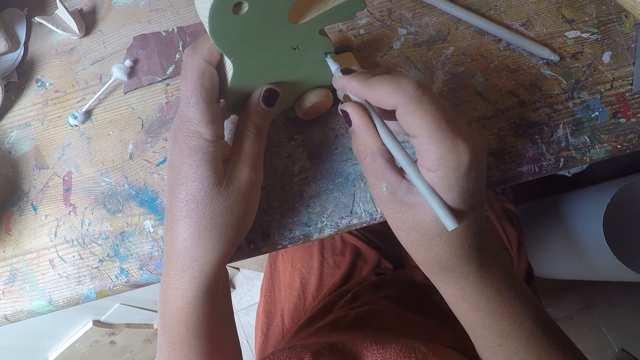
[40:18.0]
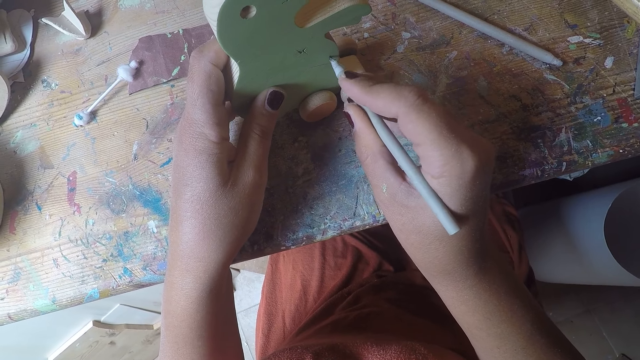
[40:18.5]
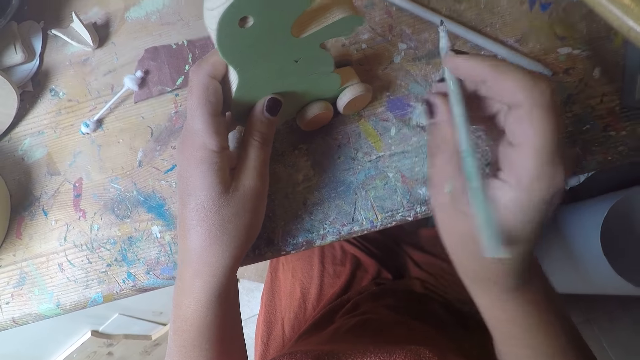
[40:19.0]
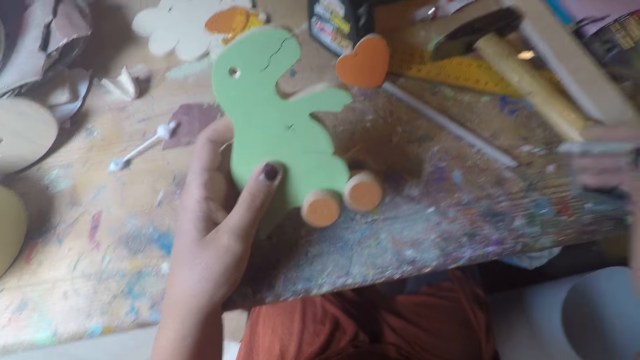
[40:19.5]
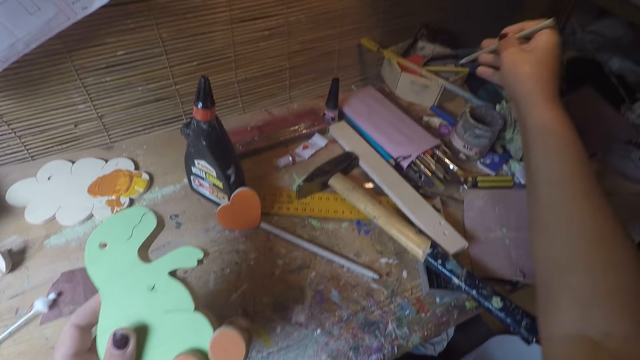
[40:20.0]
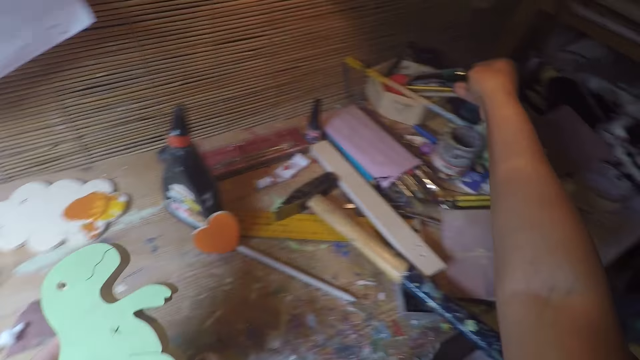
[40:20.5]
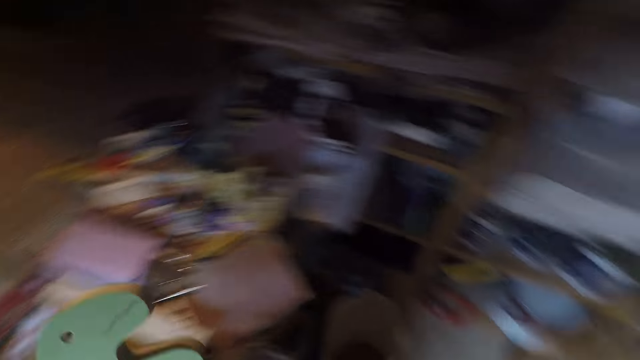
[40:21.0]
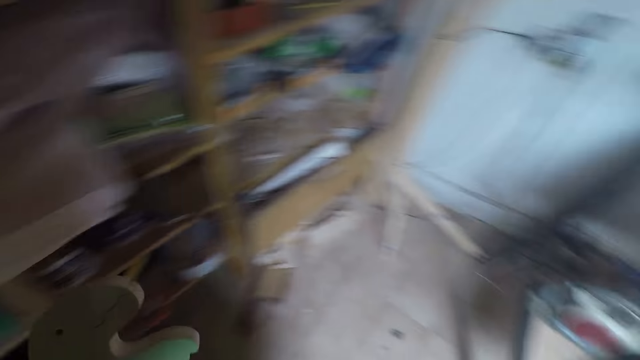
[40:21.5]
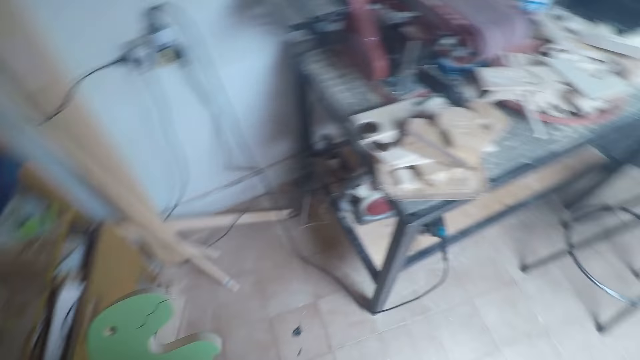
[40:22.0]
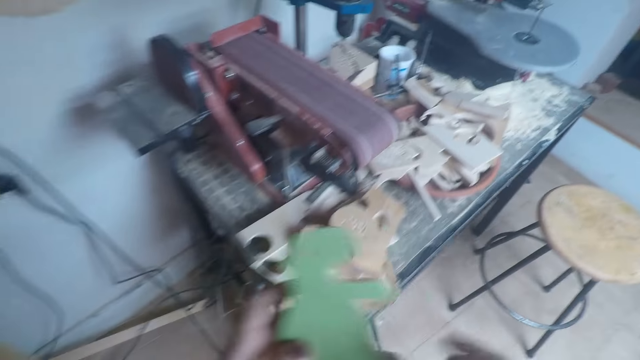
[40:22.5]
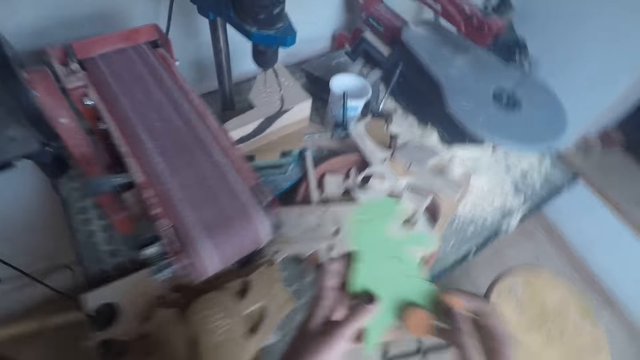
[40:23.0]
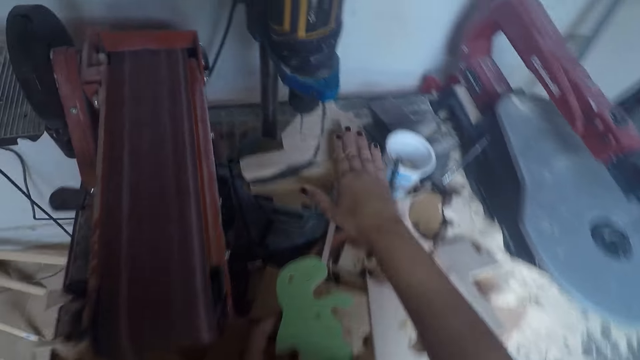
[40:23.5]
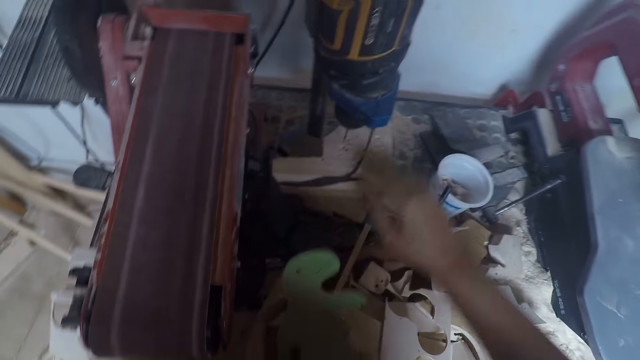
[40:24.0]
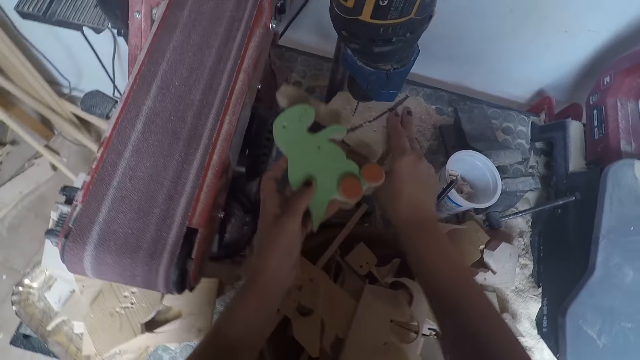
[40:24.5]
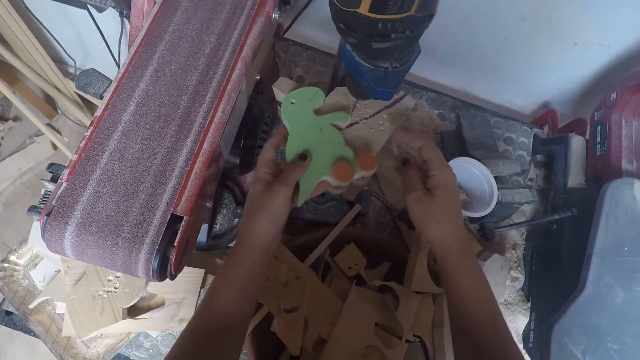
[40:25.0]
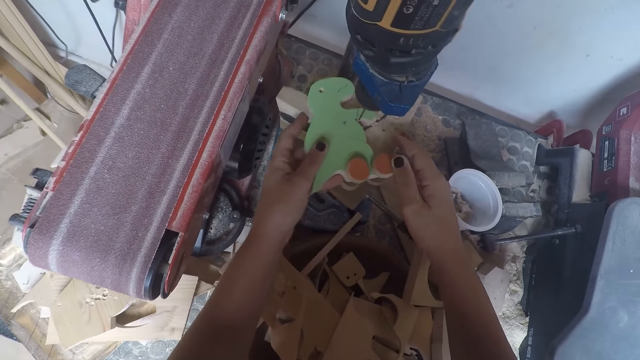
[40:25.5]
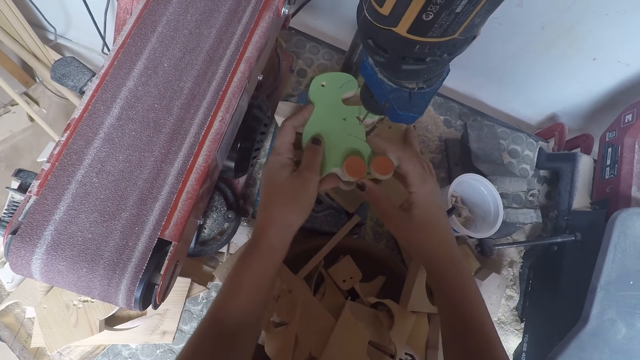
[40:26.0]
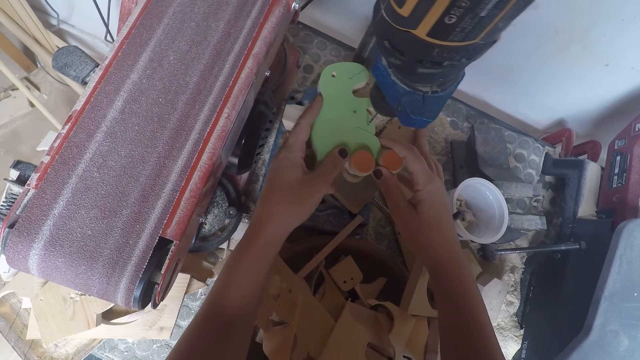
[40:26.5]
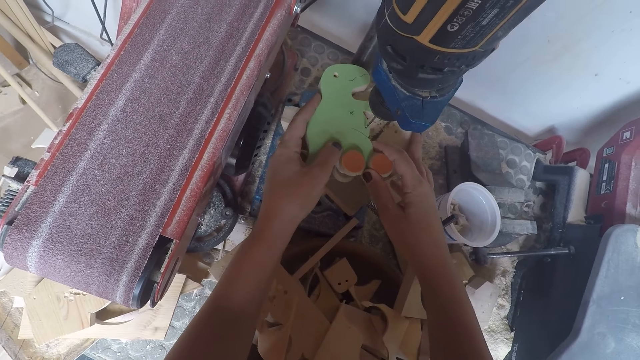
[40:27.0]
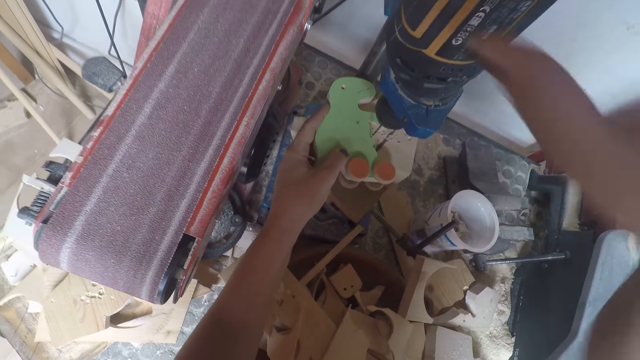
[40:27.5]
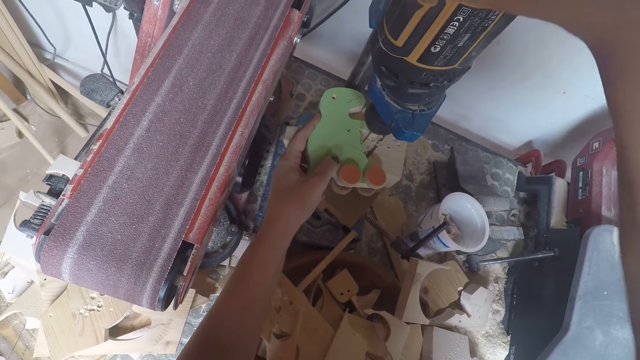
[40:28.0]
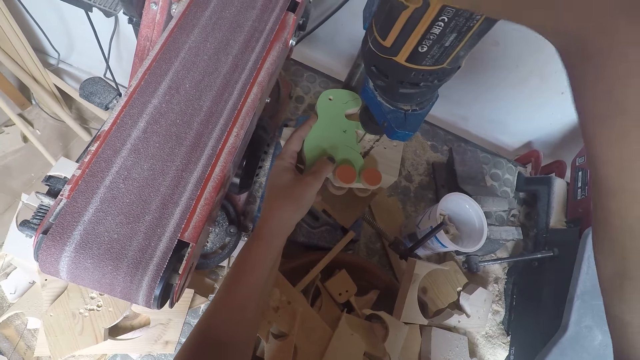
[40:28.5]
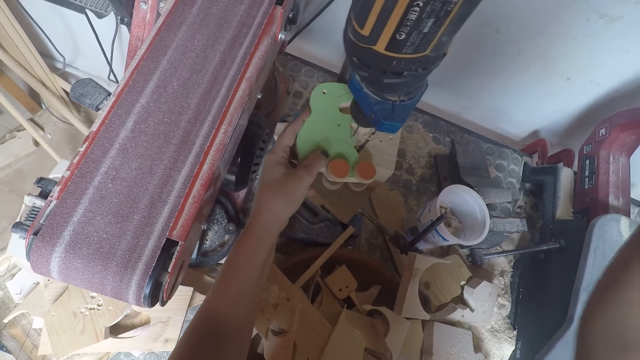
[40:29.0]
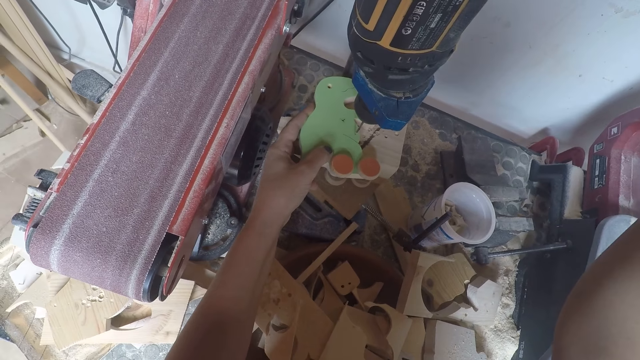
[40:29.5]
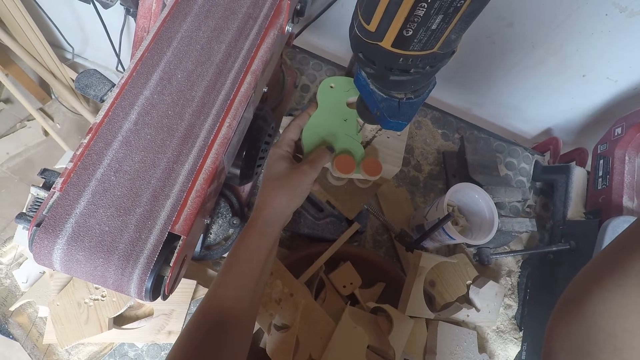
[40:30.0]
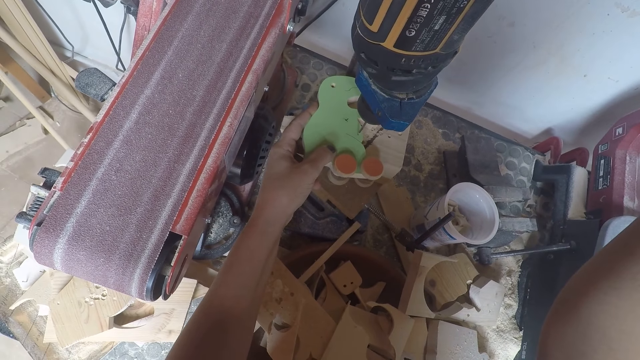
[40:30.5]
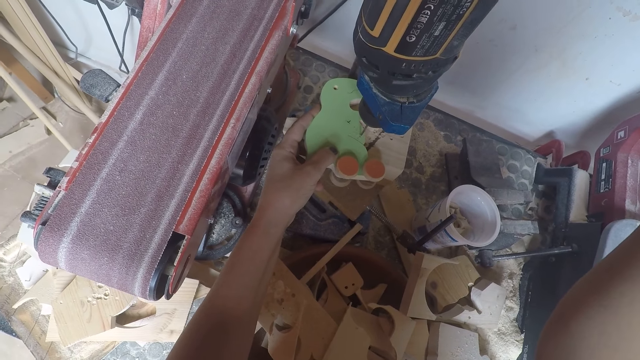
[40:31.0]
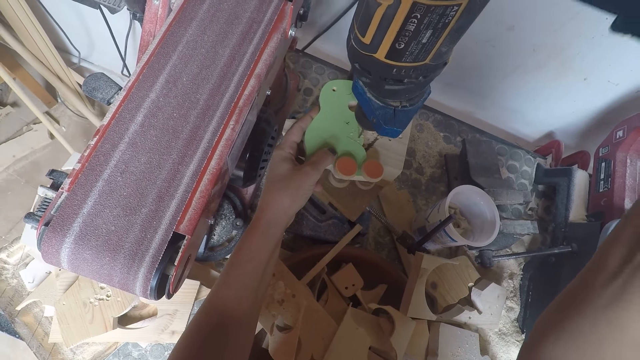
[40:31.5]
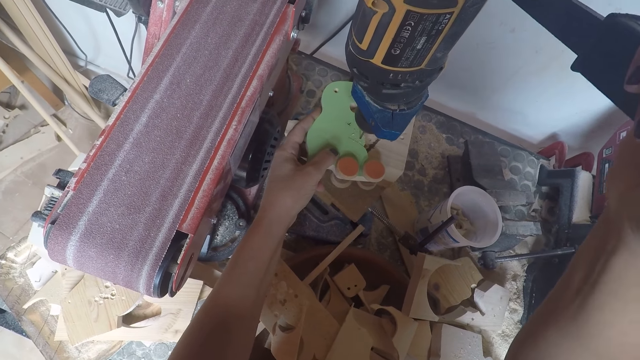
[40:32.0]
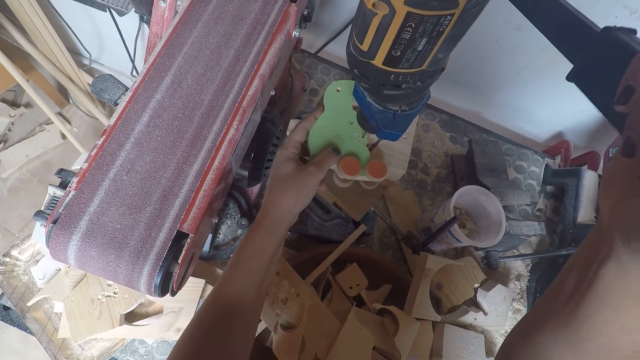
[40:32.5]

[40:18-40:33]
The camera wearer picks up the dinosaur toy. They keep the pencil. They put the dinosaur toy down. They carry the wooden toy. They walk to the other side of the workshop. They keep the wooden toy on a table. They wipe the wood under the drill using the hand. They place the dinosaur toy under the driller. They make a hole on the dinosaur toy using the drill.

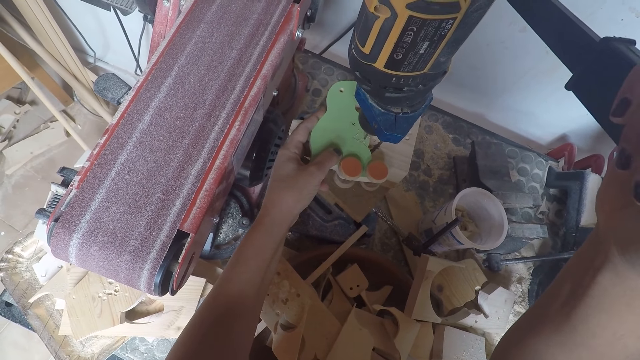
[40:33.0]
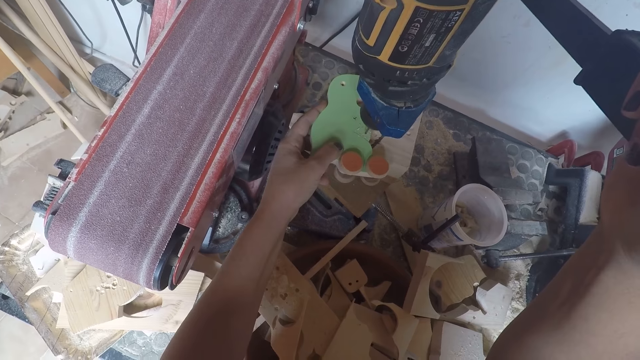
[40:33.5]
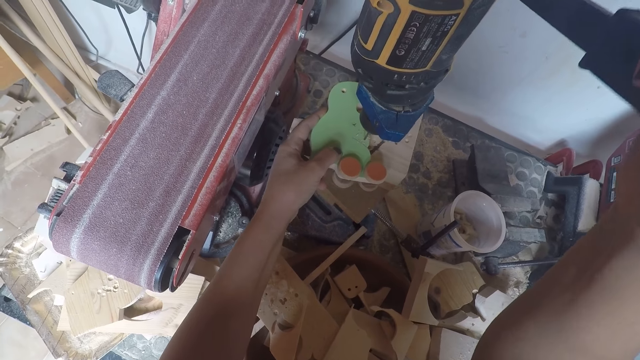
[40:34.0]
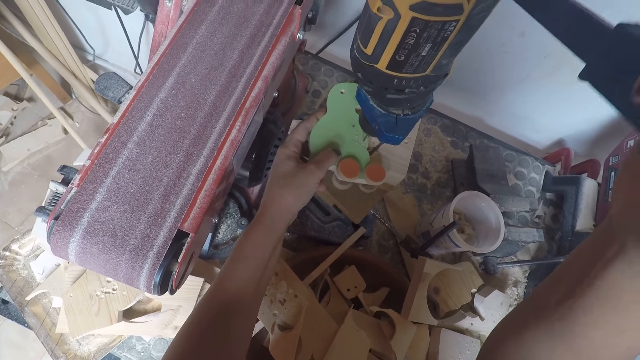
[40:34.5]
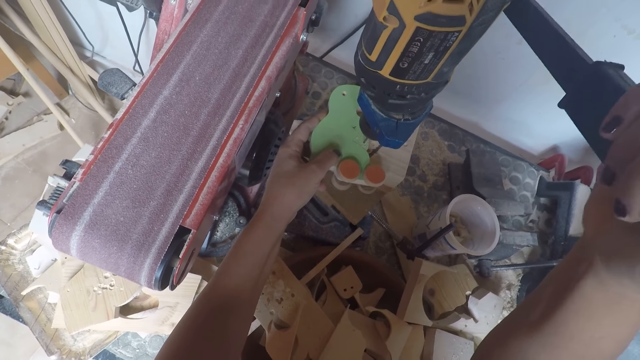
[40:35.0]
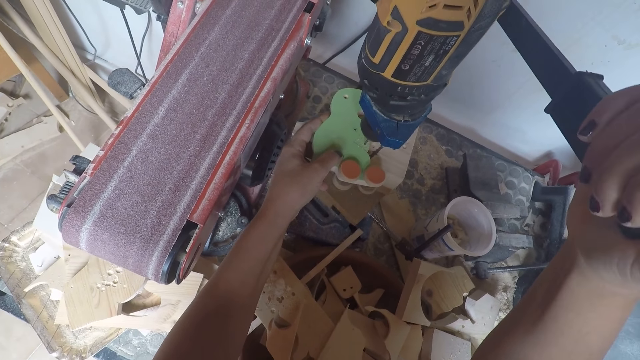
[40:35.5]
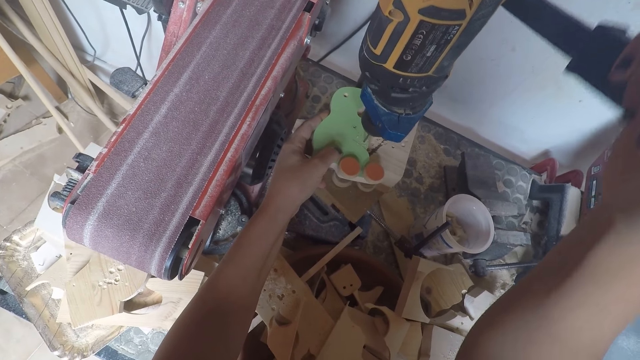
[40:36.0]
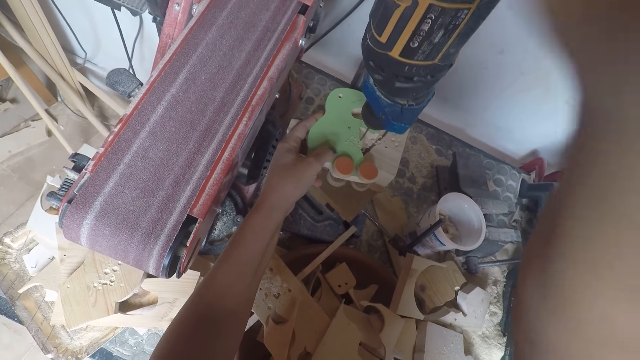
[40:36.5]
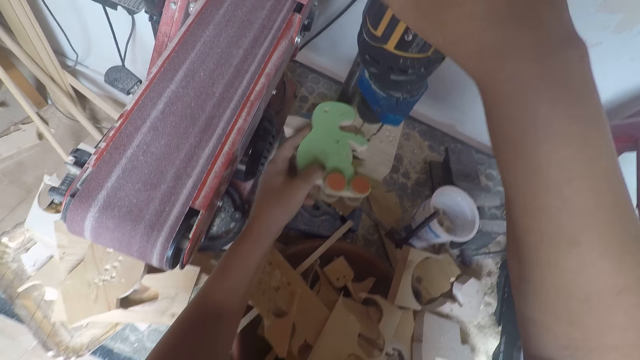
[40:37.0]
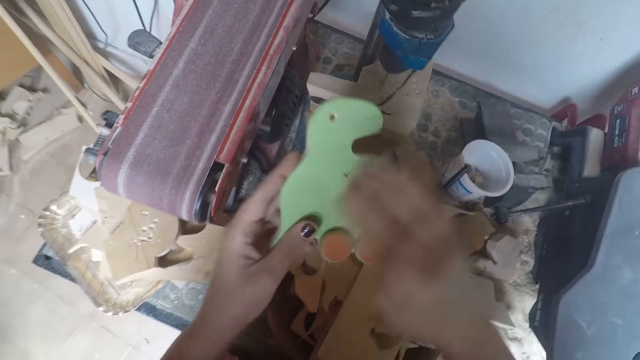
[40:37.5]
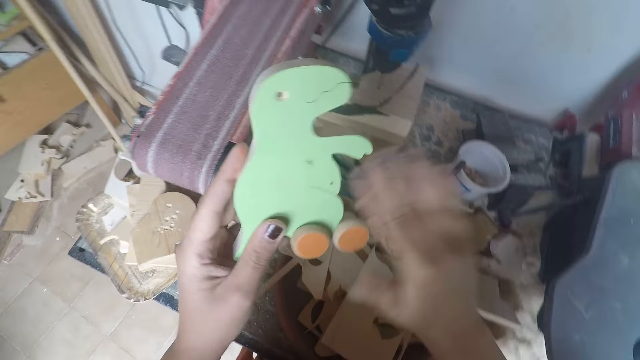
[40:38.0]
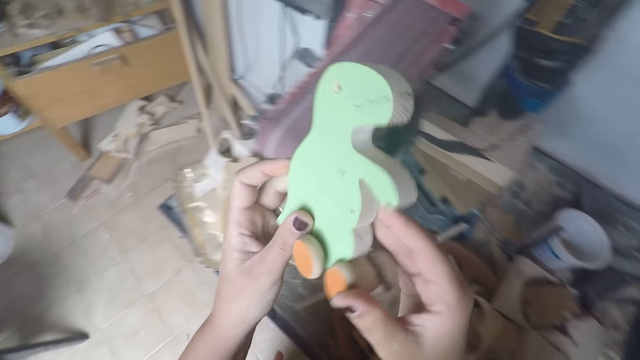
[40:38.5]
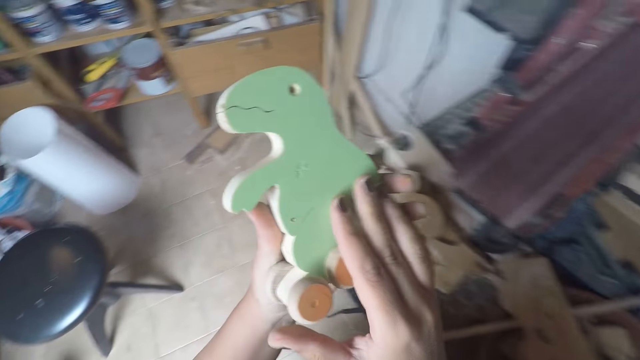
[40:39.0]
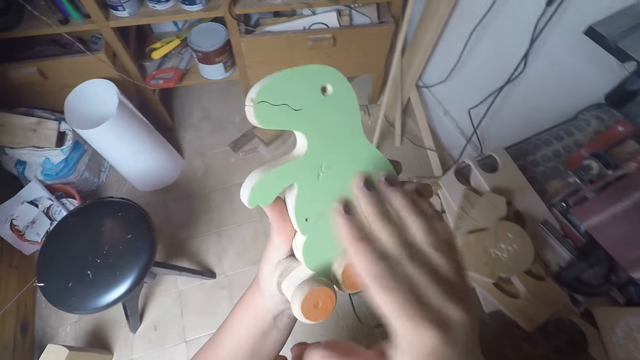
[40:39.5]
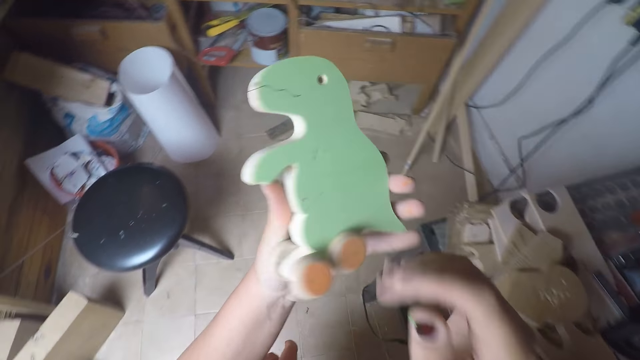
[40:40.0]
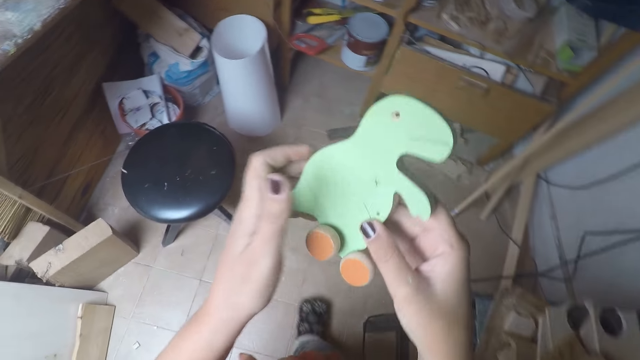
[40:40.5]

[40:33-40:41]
The camera wearer removes the dinosaur toy from under the driller. They wipe the dinosaur toy using the hand.
